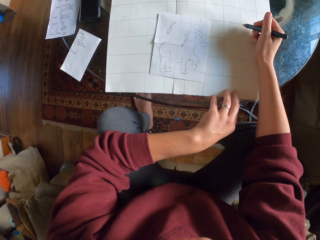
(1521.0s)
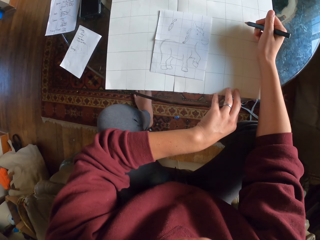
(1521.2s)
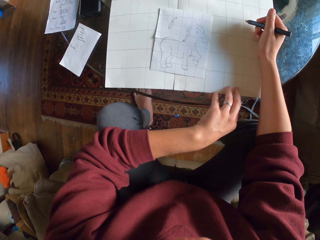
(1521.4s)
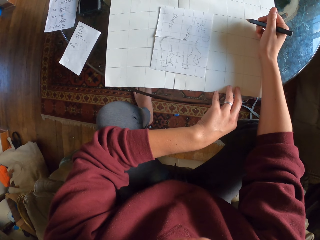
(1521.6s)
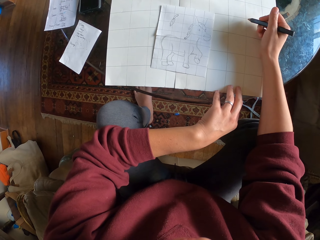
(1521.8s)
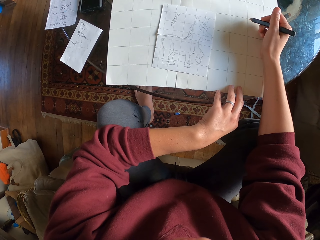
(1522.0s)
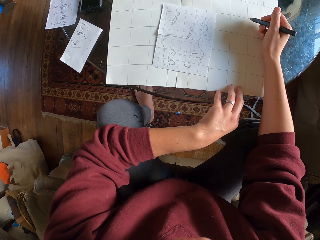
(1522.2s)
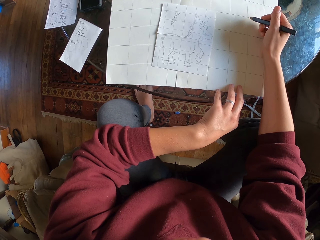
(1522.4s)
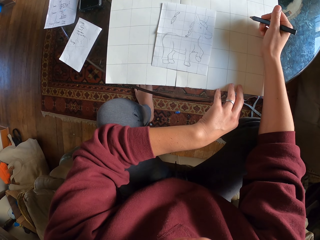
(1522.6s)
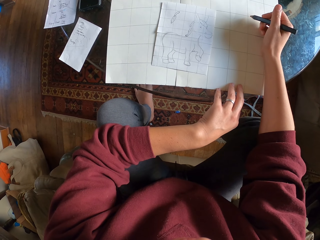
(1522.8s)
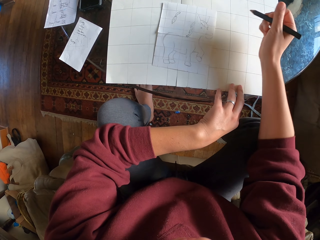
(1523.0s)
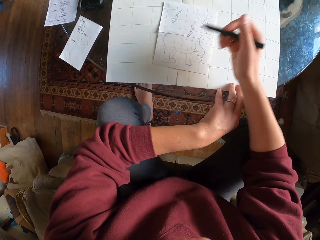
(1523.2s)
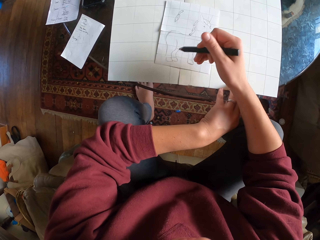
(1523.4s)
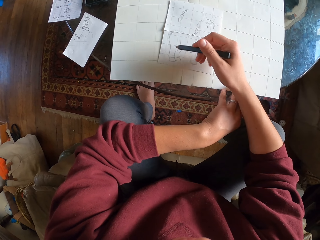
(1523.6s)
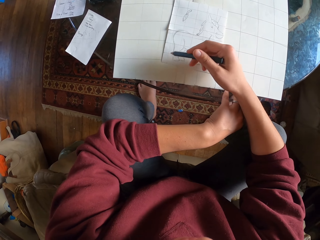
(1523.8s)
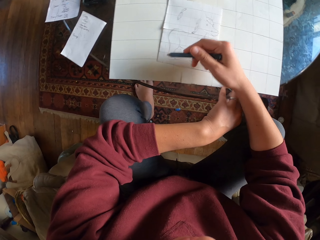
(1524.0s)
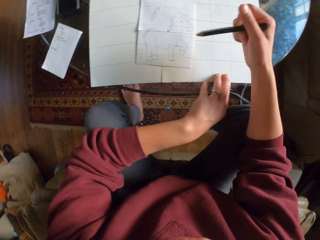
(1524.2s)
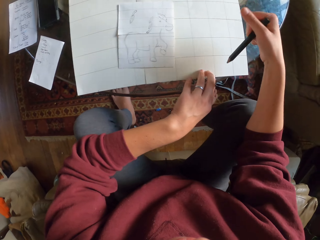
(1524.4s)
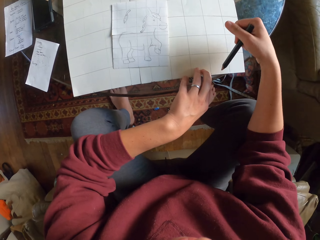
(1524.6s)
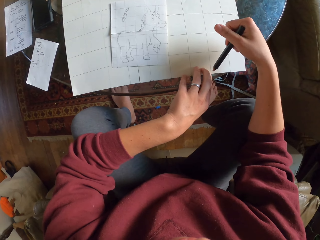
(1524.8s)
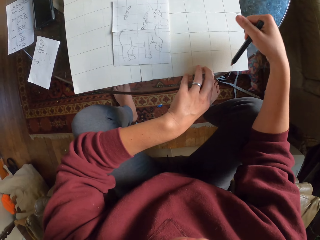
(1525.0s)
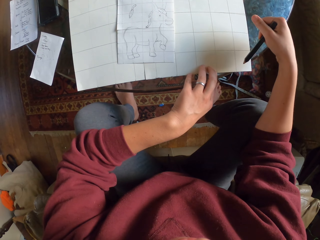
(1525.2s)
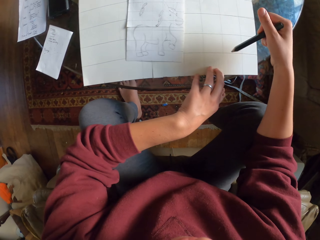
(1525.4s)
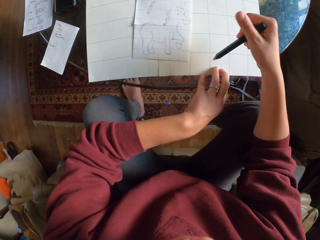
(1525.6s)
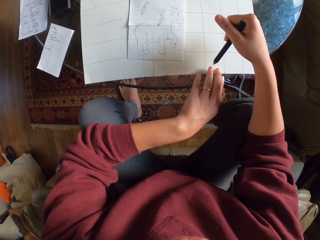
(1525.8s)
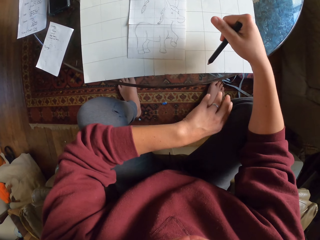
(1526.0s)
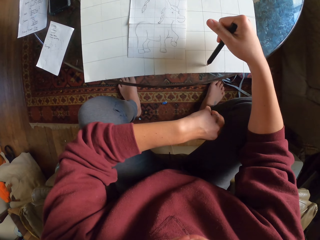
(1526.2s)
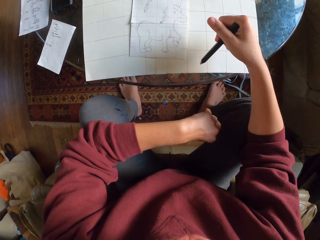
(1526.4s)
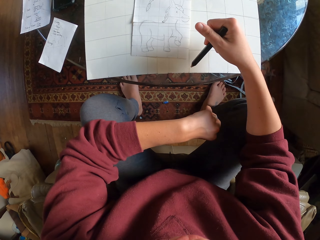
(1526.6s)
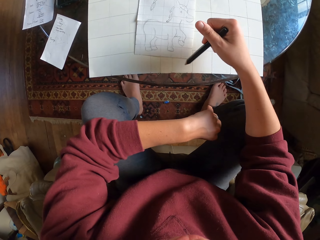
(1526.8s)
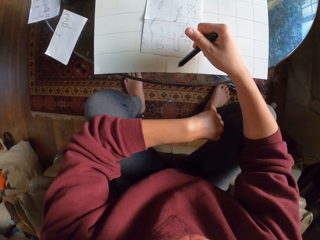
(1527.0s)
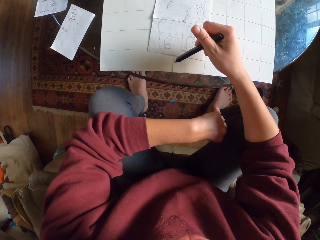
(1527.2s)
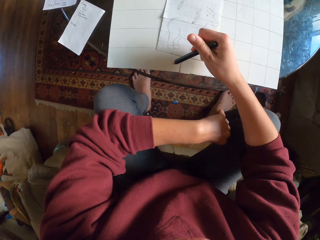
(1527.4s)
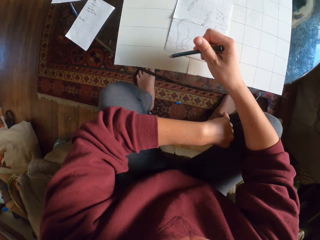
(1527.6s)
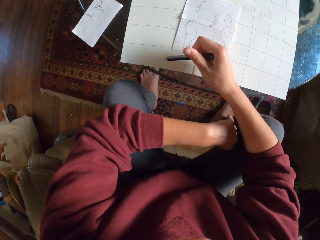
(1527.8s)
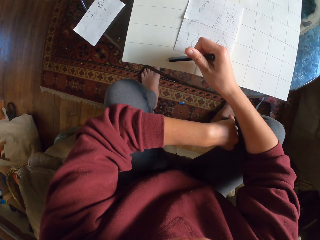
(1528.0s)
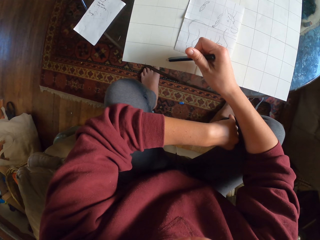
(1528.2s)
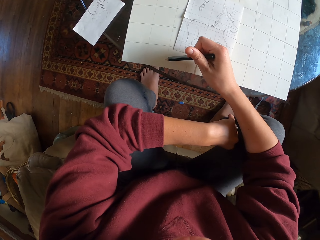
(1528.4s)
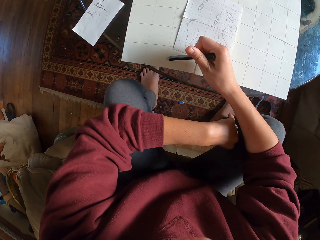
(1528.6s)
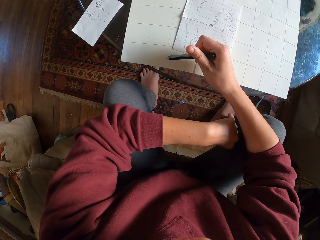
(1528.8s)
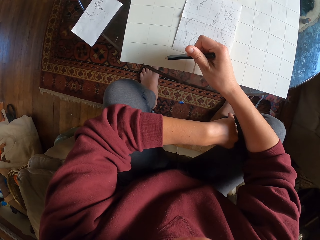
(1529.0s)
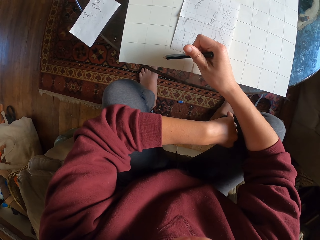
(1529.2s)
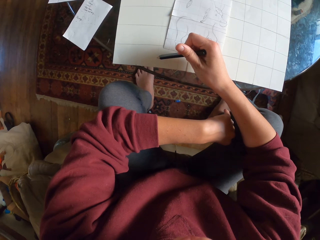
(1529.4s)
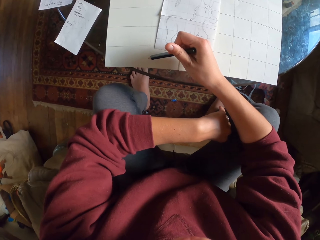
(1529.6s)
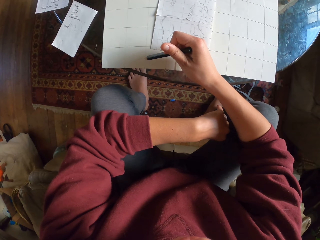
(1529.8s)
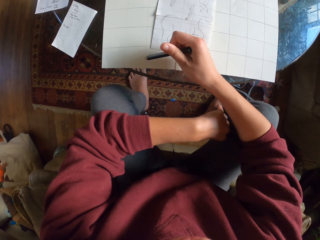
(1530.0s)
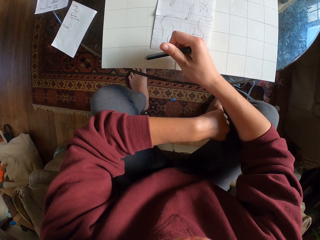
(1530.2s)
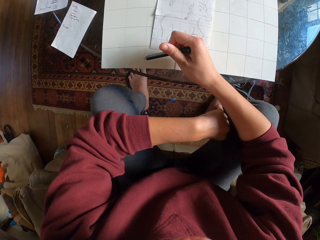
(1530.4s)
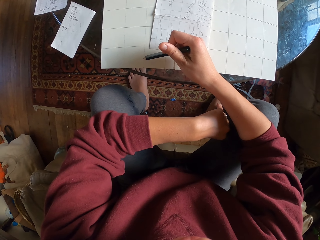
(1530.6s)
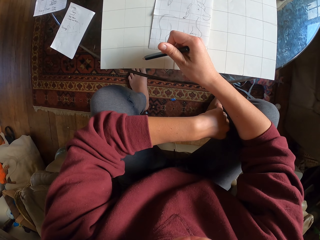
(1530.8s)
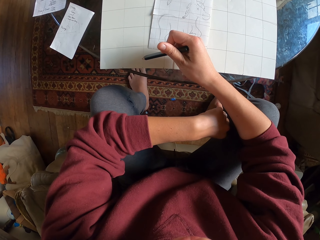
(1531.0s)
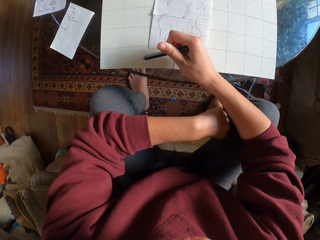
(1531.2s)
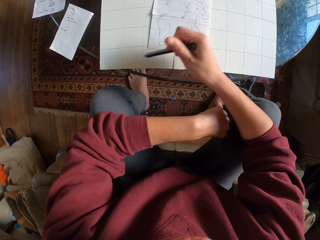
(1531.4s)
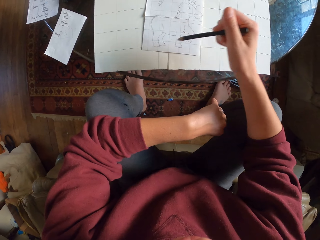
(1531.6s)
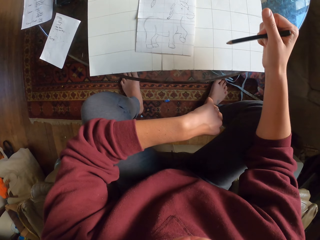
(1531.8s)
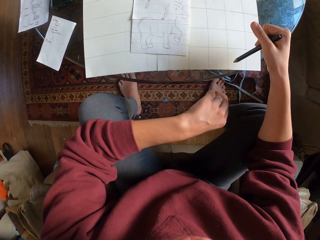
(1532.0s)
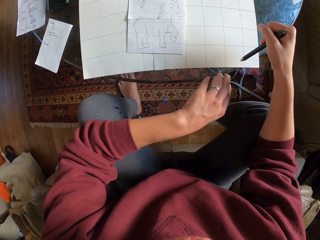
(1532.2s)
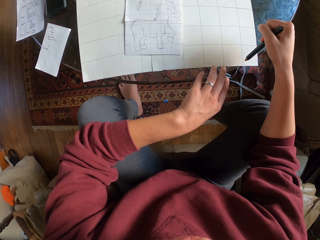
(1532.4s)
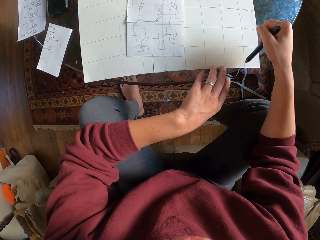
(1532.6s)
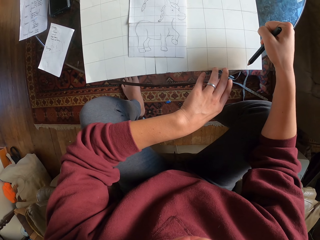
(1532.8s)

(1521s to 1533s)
The camera wearer points on a piece of paper.

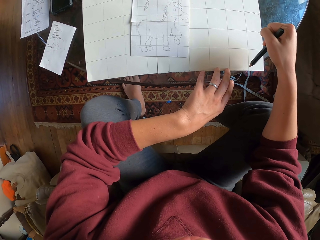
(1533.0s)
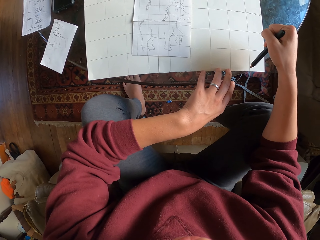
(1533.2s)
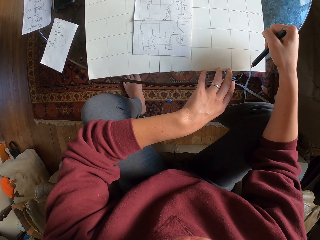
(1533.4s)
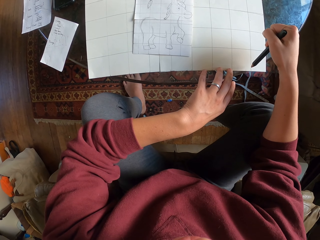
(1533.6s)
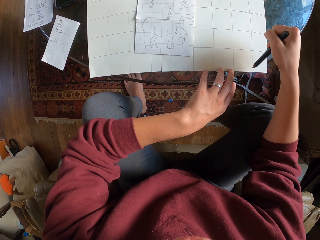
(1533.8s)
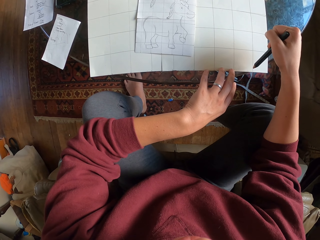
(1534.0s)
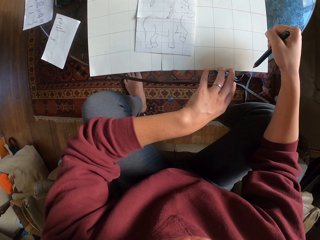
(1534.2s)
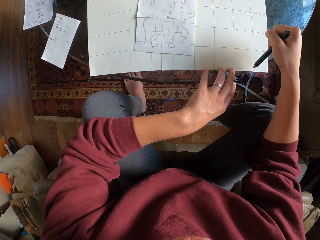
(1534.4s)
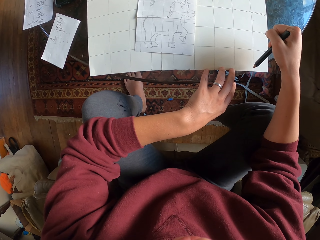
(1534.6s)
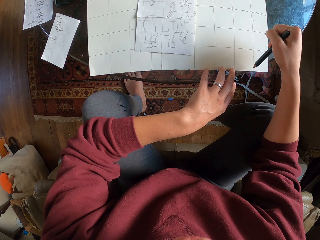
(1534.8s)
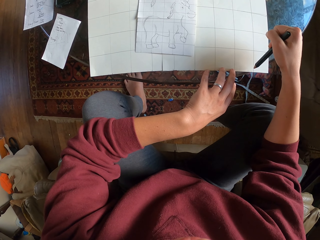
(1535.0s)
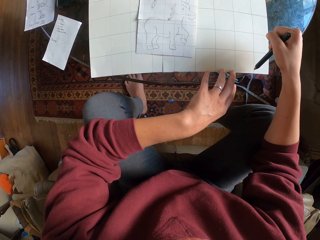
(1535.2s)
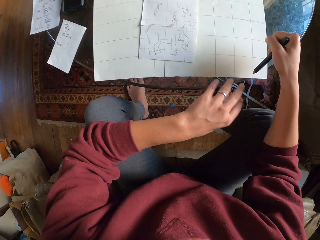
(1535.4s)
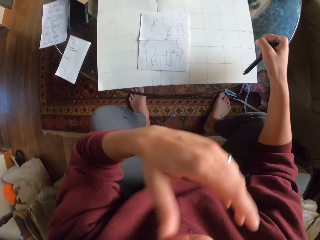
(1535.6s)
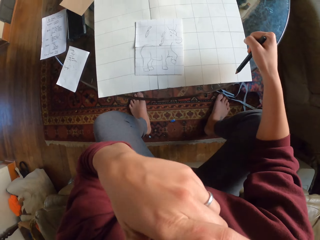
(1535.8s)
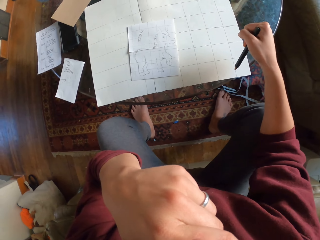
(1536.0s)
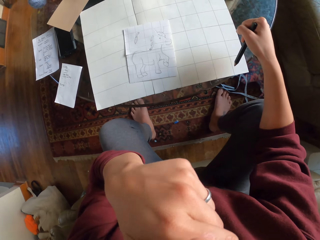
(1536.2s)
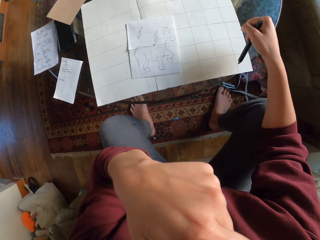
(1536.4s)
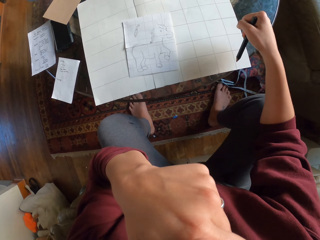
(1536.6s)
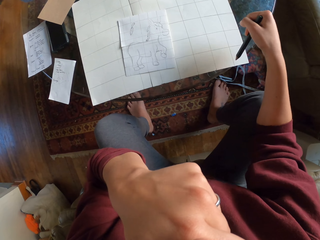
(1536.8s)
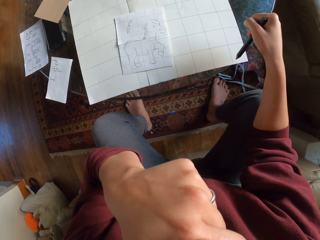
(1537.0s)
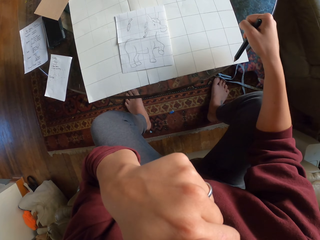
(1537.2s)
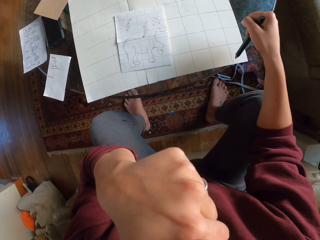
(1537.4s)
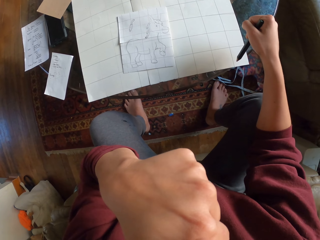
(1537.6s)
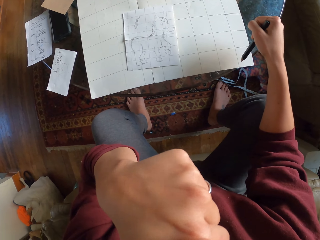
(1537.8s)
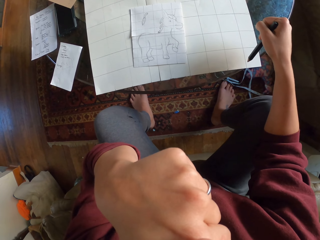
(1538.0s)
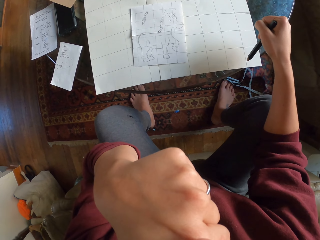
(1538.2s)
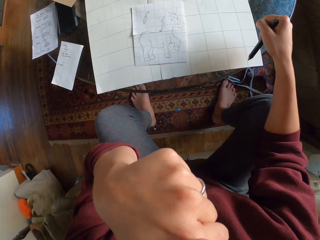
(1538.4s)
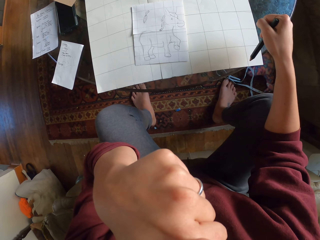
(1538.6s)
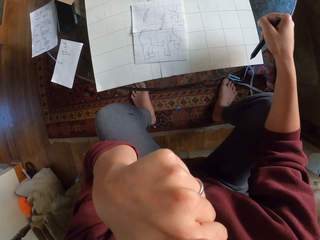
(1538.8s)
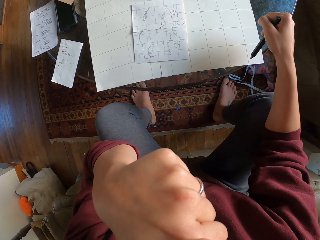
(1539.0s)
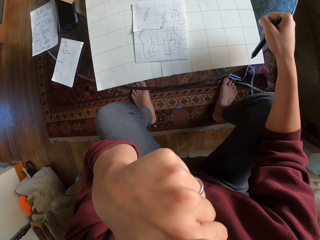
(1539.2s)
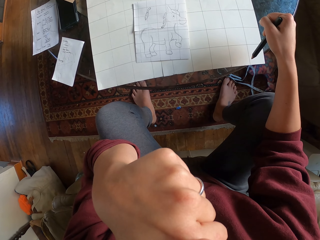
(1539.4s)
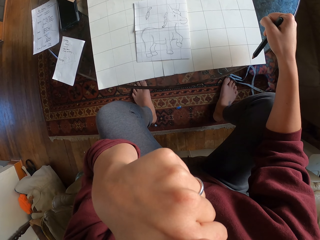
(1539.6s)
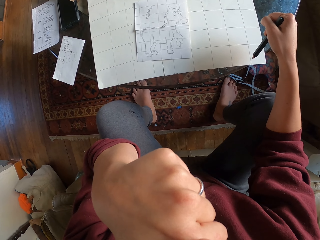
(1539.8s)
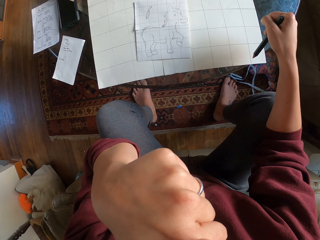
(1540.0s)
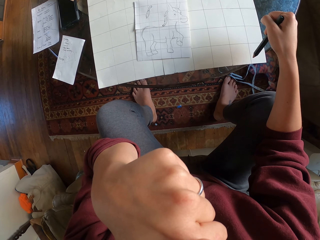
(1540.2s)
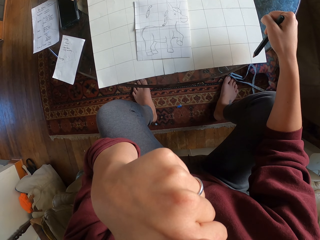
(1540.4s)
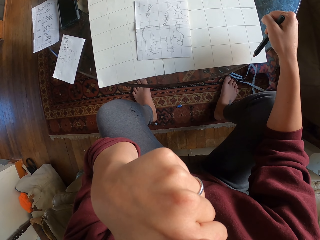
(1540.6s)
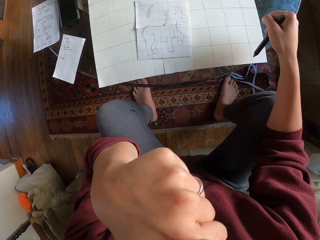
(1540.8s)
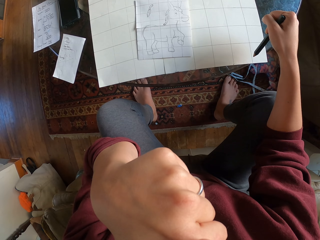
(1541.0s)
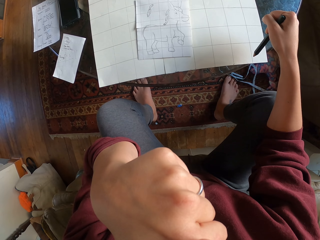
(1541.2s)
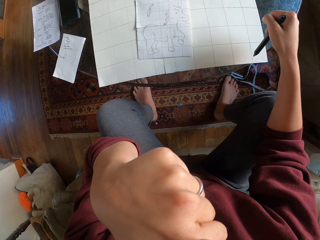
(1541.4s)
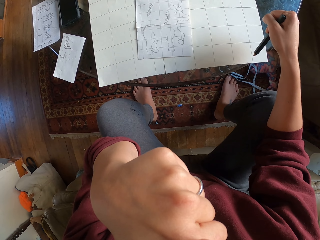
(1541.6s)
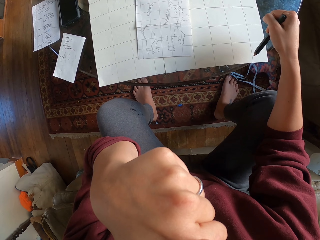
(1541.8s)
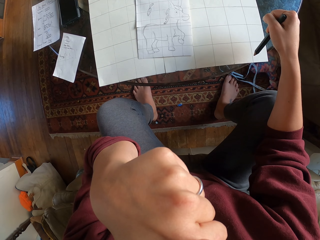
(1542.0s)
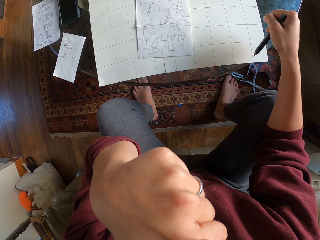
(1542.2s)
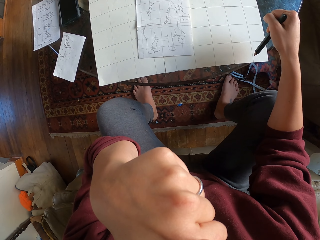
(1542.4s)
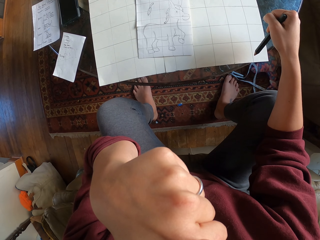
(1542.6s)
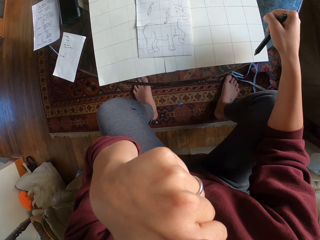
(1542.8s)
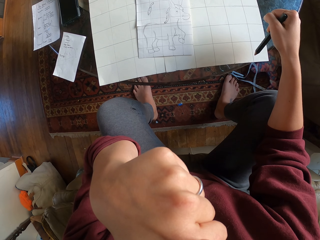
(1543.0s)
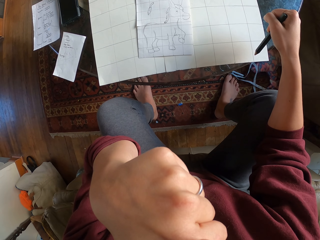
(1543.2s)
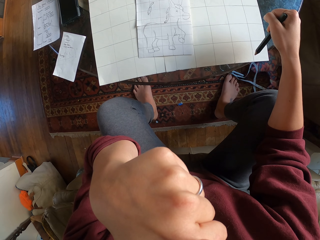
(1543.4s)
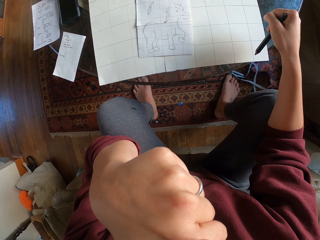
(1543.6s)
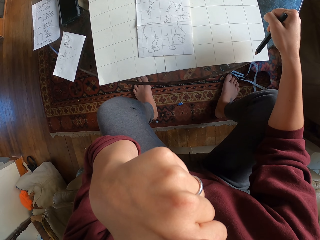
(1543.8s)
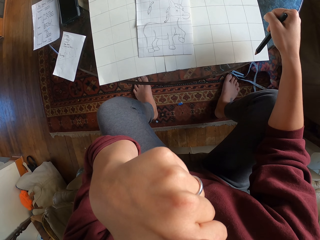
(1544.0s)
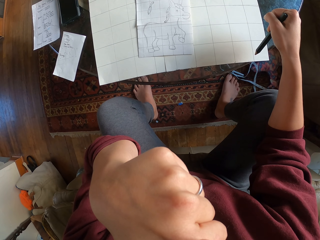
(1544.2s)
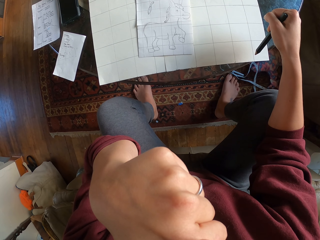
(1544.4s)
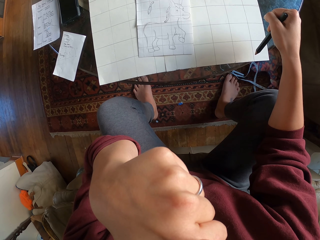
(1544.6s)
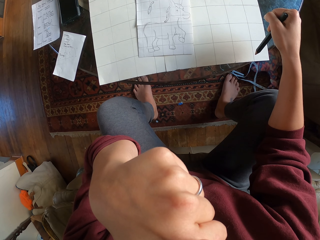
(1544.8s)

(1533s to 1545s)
The camera wearer stares at a piece of paper.
